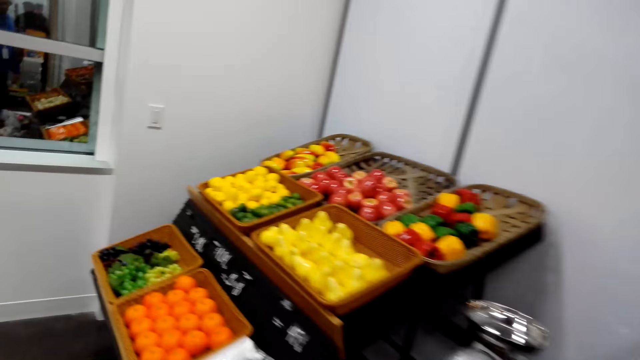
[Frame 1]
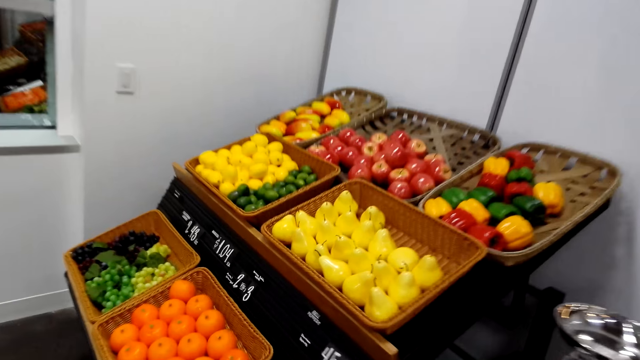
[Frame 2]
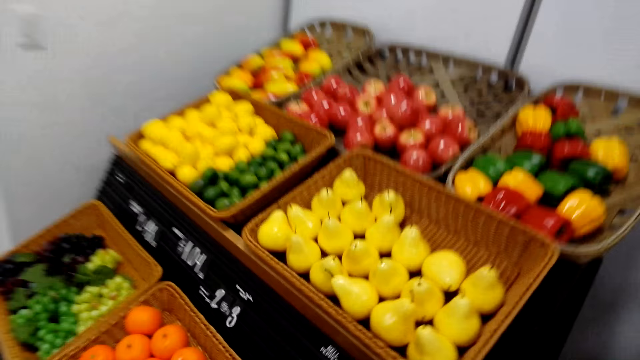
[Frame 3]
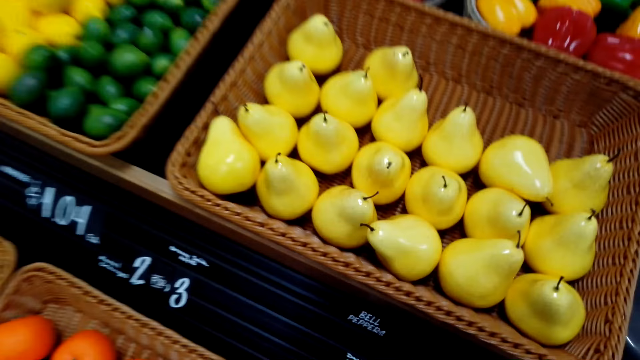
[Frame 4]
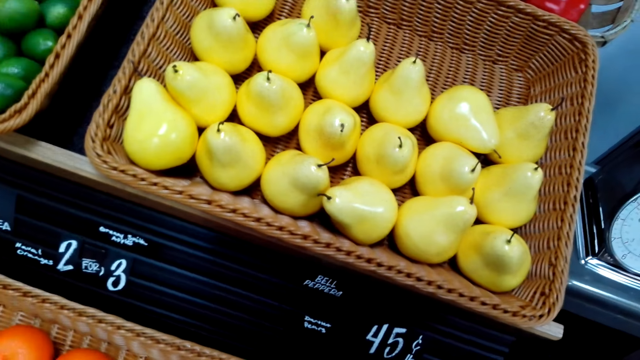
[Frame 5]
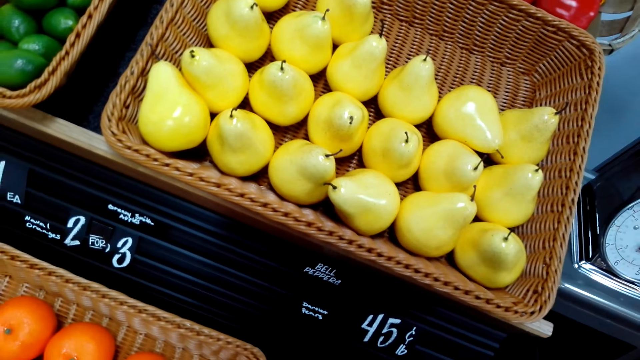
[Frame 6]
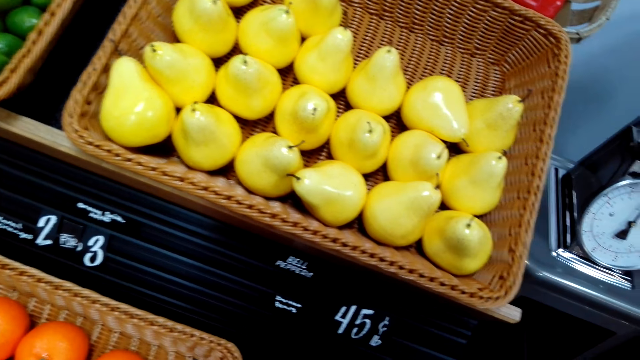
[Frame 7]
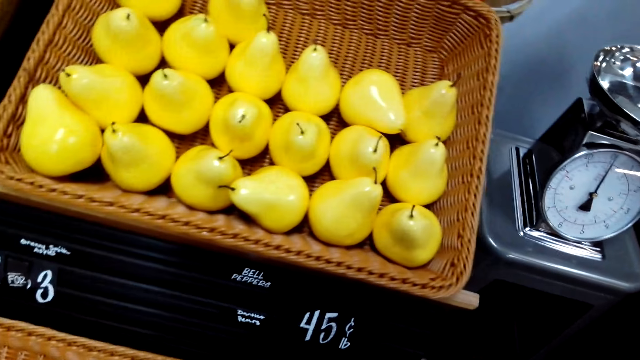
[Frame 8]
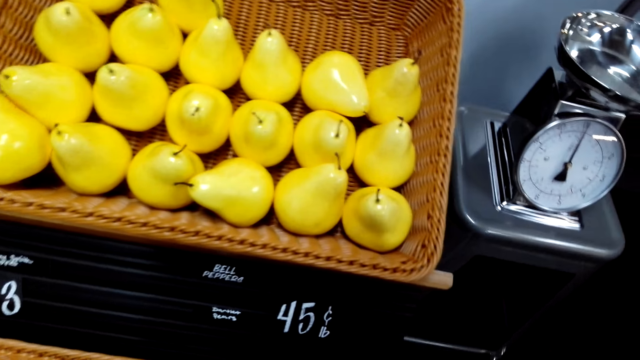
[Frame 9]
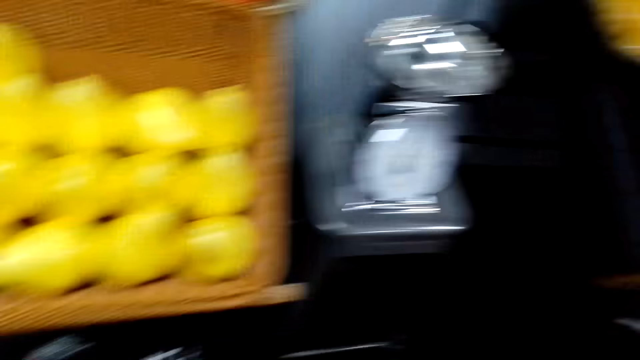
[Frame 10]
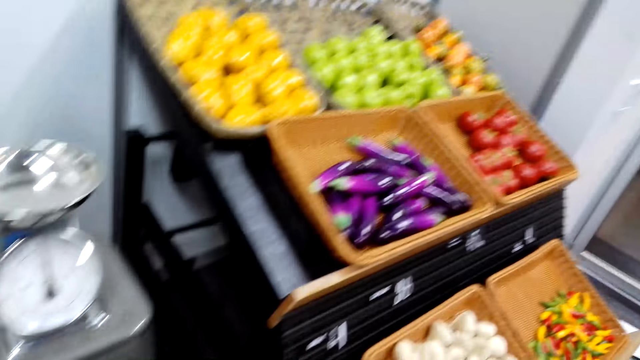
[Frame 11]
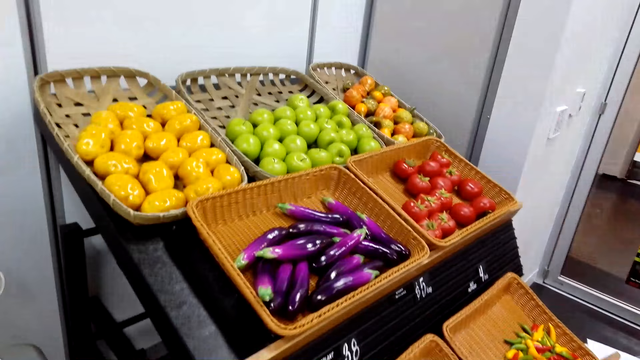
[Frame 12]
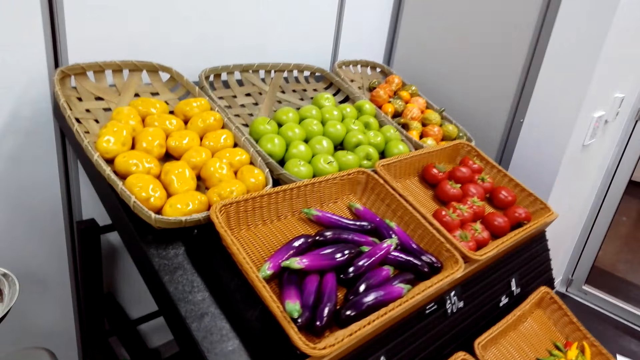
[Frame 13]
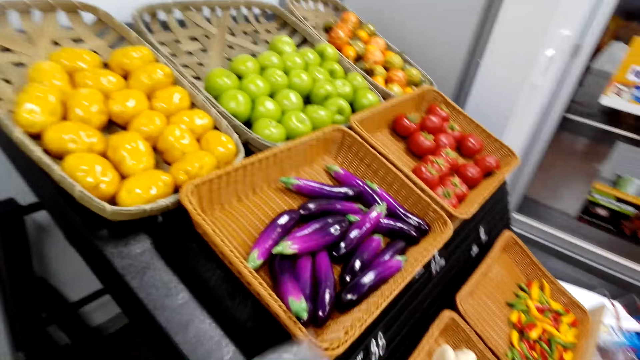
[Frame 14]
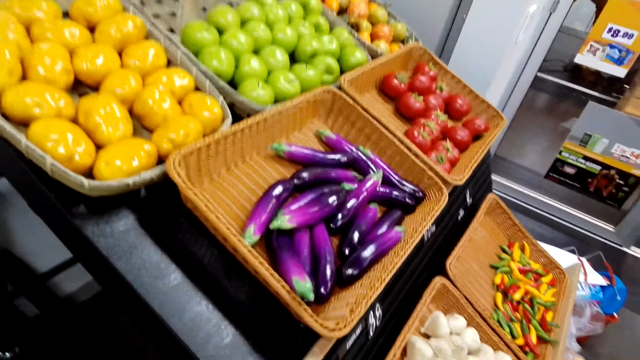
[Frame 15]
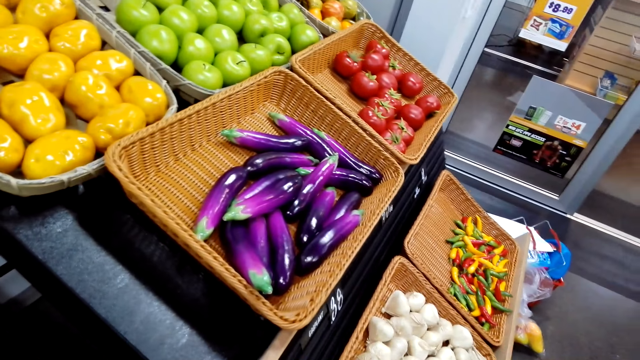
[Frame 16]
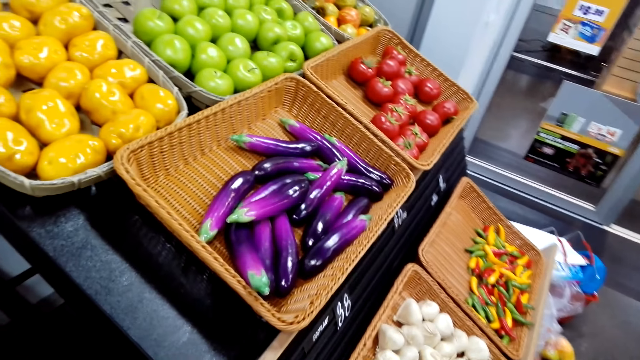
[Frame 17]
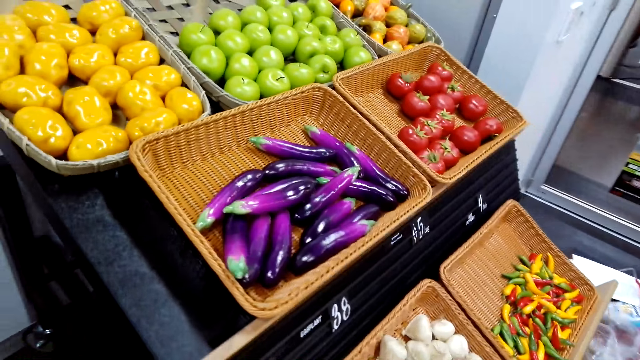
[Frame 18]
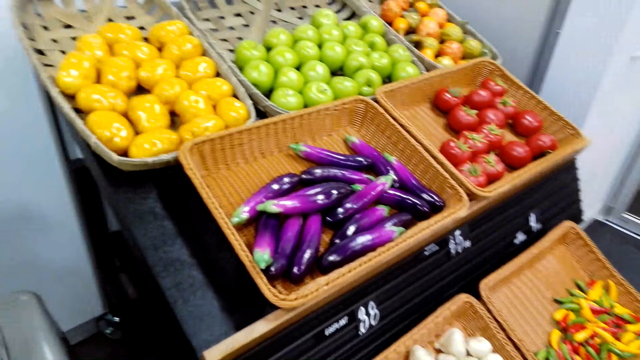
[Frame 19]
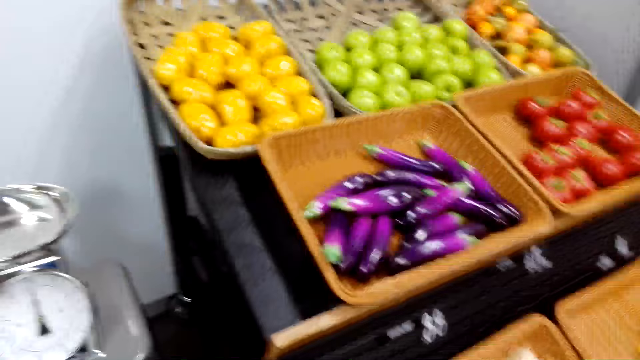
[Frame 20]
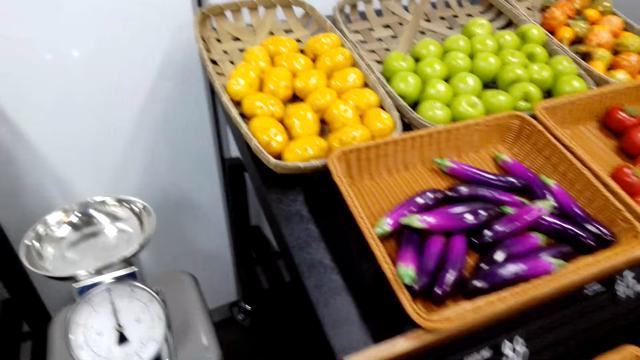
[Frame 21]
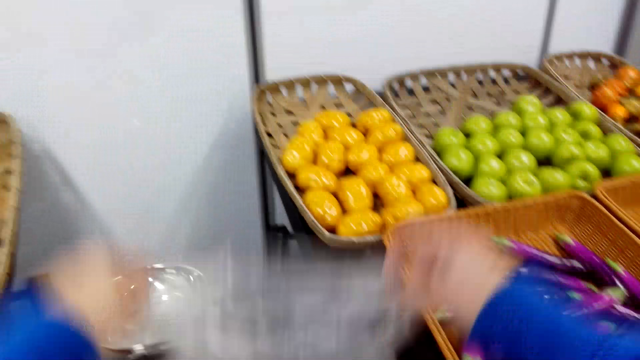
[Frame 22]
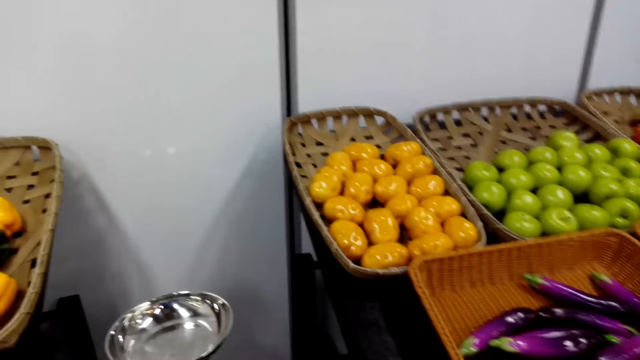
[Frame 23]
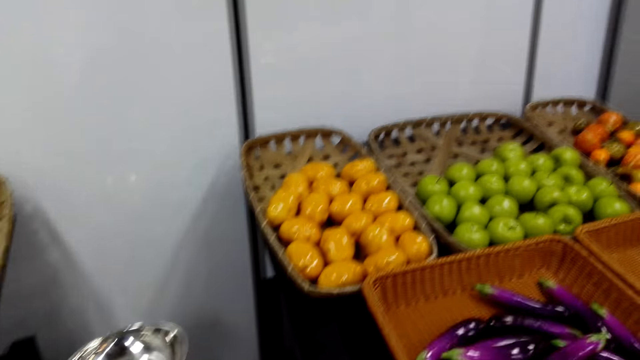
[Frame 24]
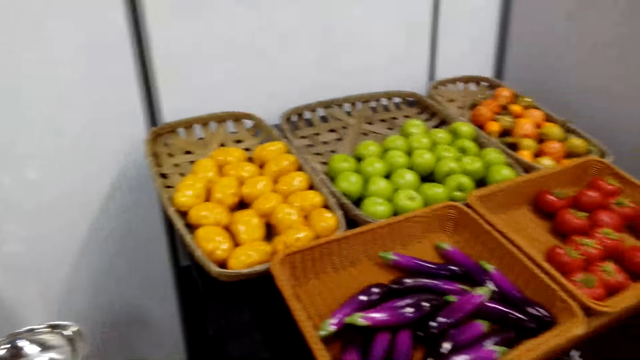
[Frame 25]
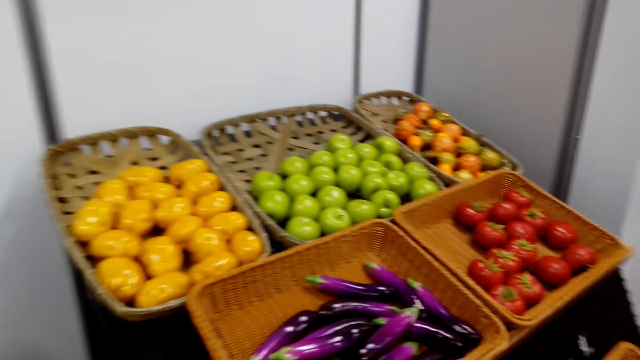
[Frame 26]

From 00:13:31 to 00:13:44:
The camera wearer walks around. They pick something. They look at the cucumbers. They hold the polythene bag. They move the nylon bag. They shake the polythene bag.

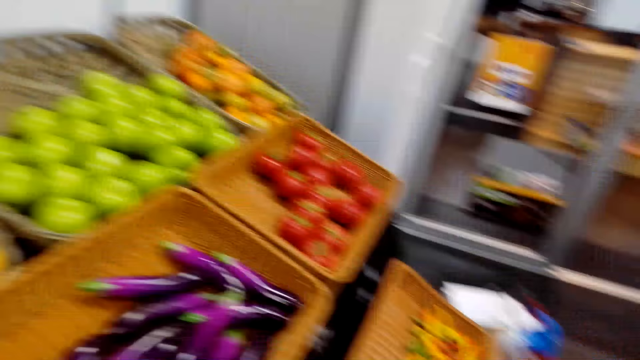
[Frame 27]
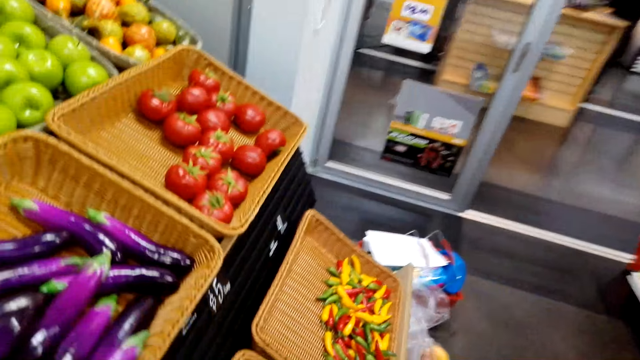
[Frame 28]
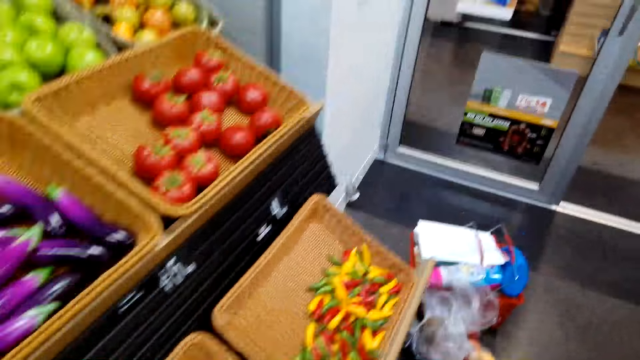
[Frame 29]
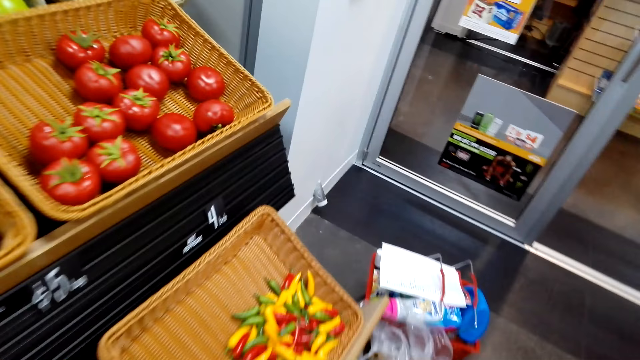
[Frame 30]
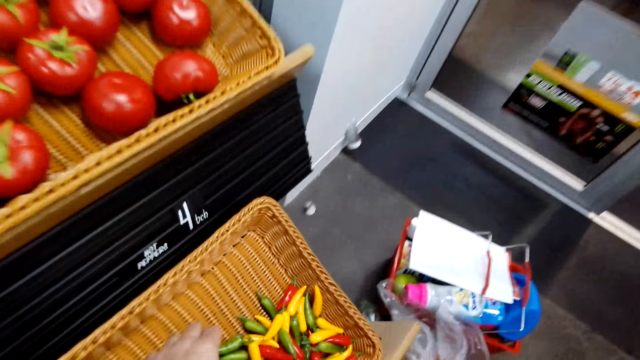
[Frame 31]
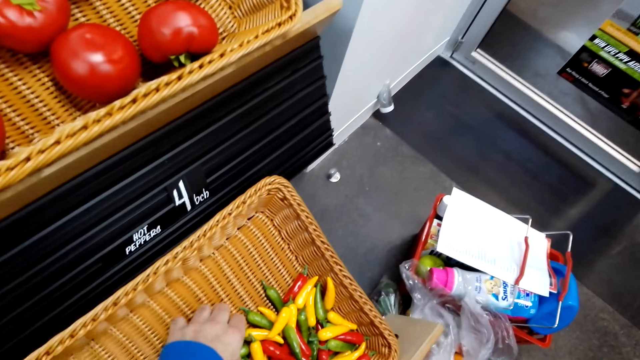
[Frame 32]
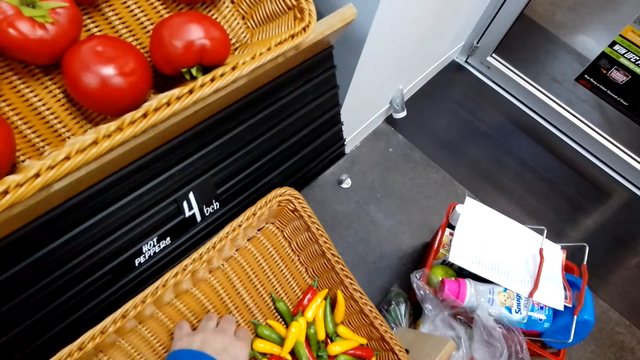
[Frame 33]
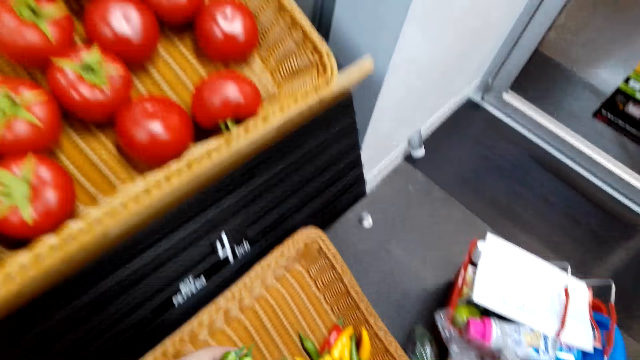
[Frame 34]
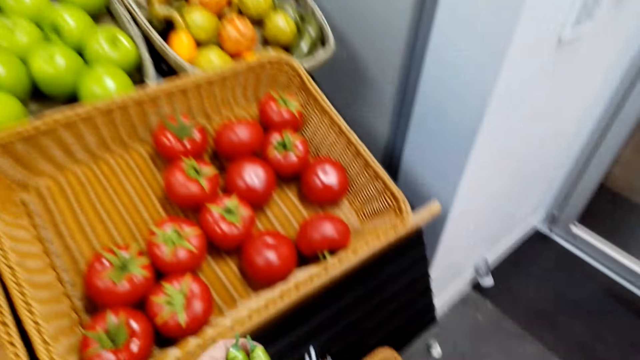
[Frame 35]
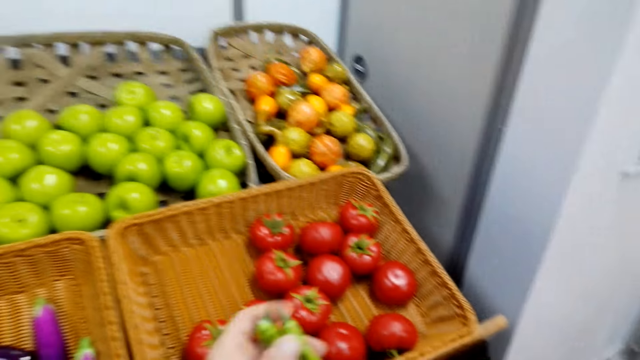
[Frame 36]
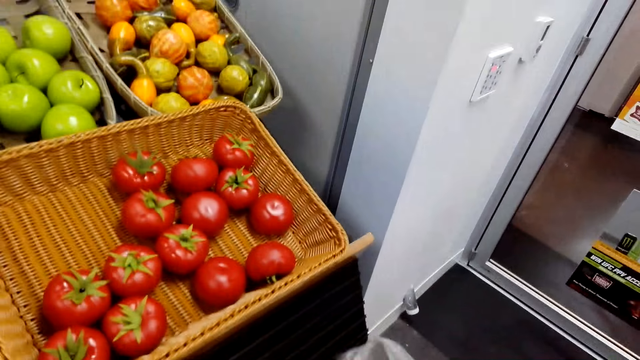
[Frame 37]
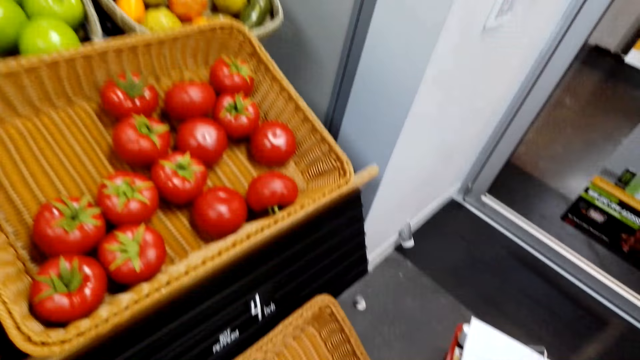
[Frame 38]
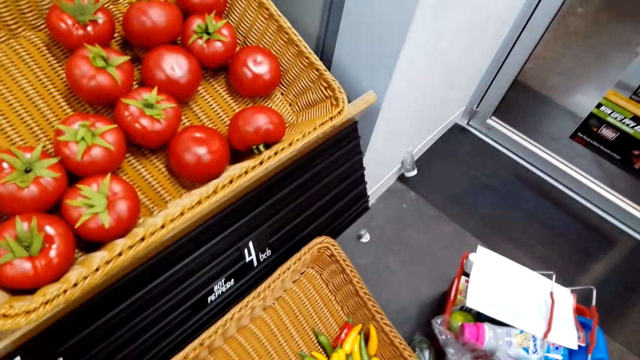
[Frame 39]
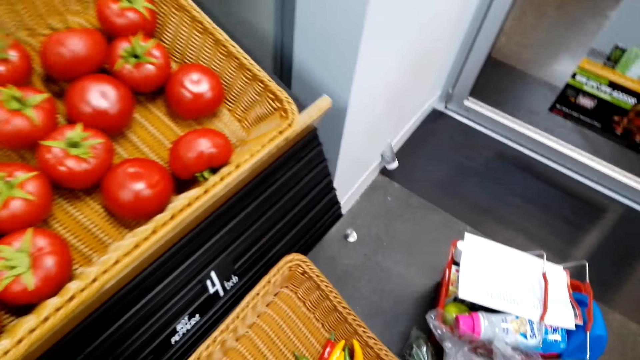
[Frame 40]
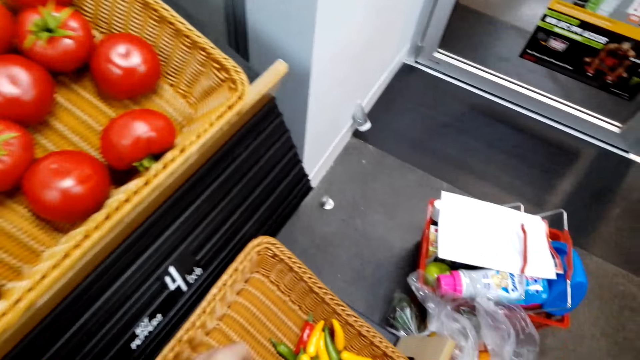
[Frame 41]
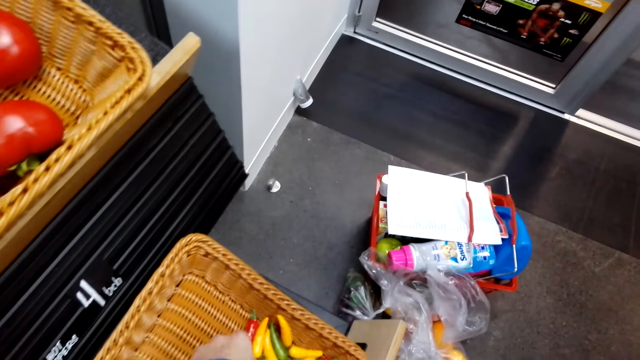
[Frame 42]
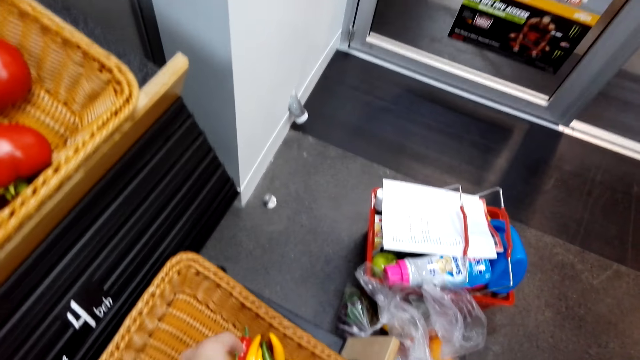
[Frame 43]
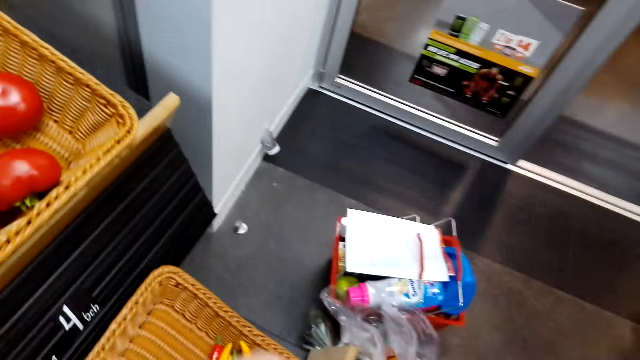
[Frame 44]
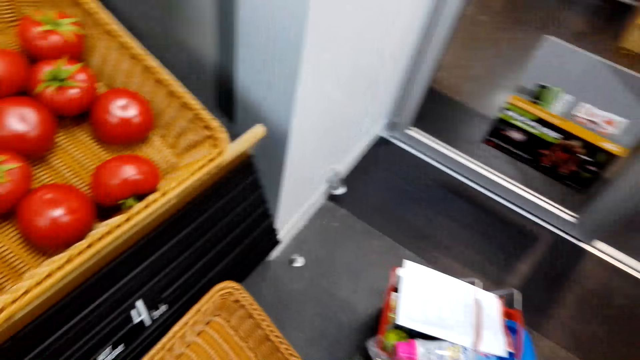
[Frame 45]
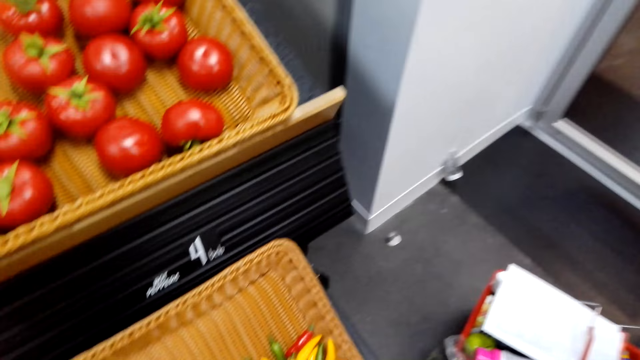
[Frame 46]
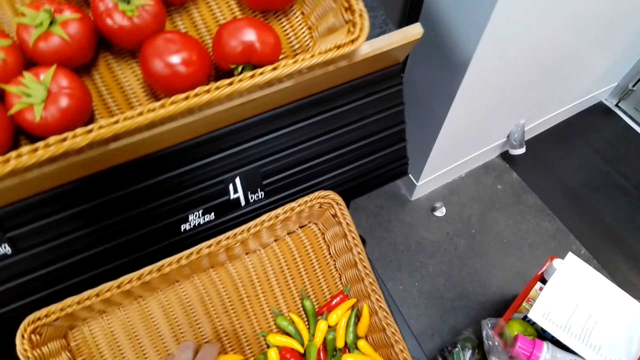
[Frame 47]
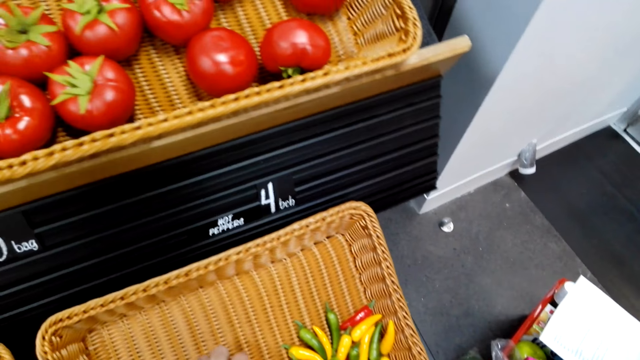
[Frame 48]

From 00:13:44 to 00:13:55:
The camera wearer looks around the supermarket. They take hot pepper. They insert the hot pepper in the nylon bag or paper. They collect the hot pepper.
